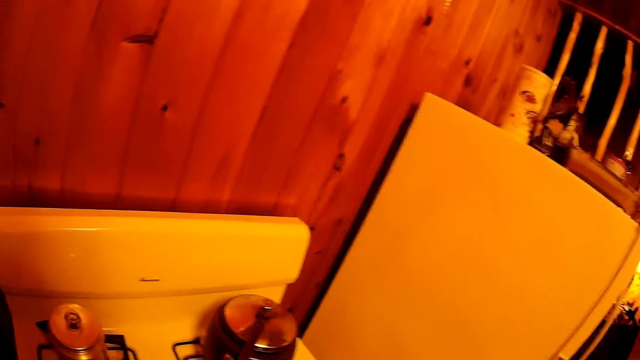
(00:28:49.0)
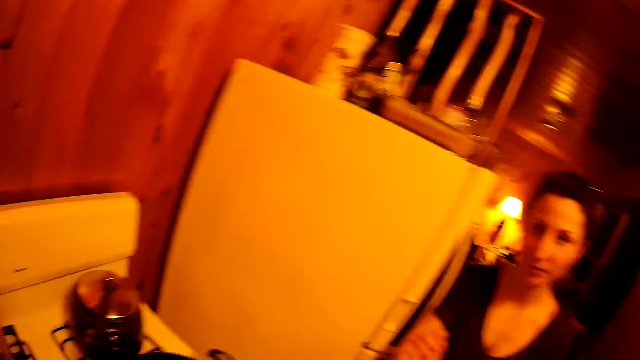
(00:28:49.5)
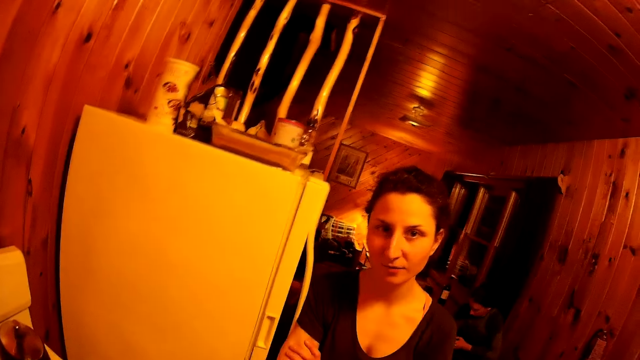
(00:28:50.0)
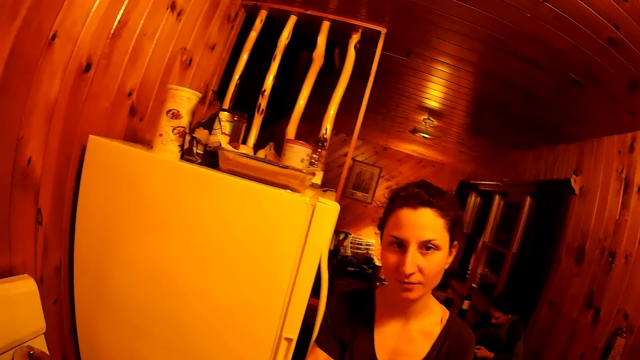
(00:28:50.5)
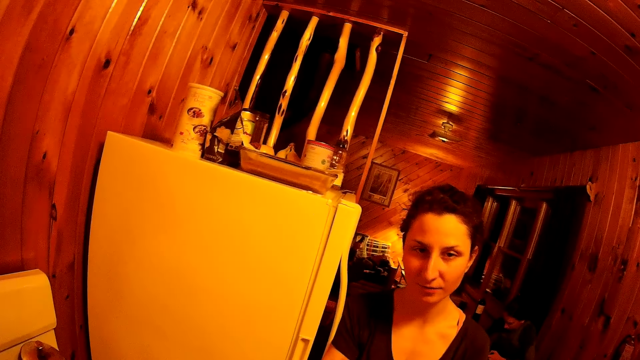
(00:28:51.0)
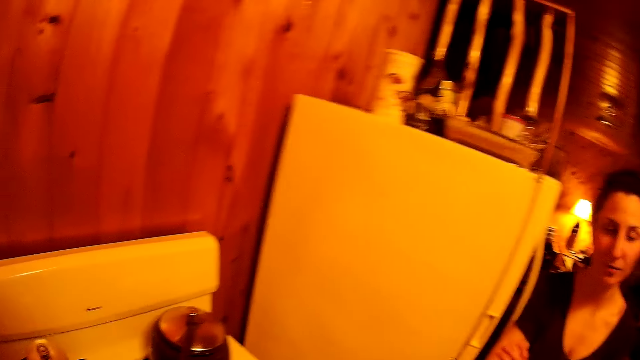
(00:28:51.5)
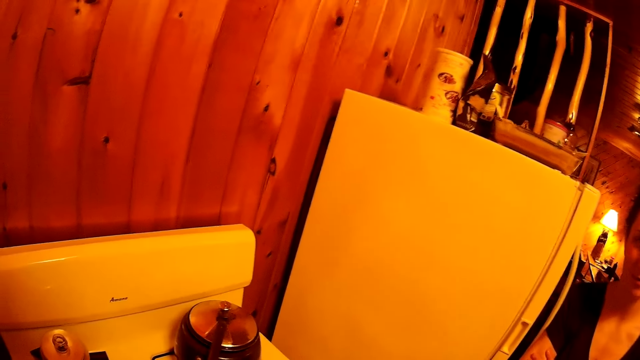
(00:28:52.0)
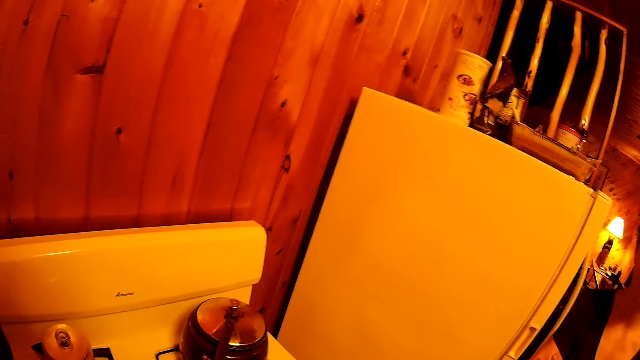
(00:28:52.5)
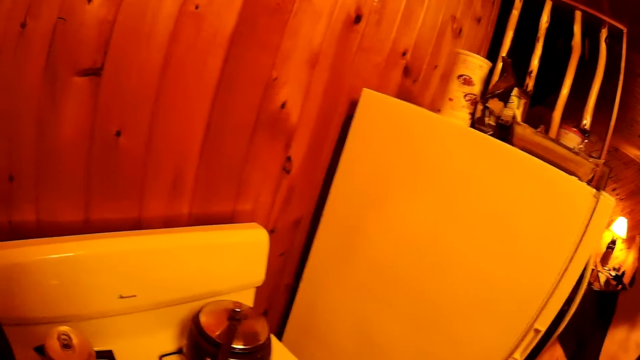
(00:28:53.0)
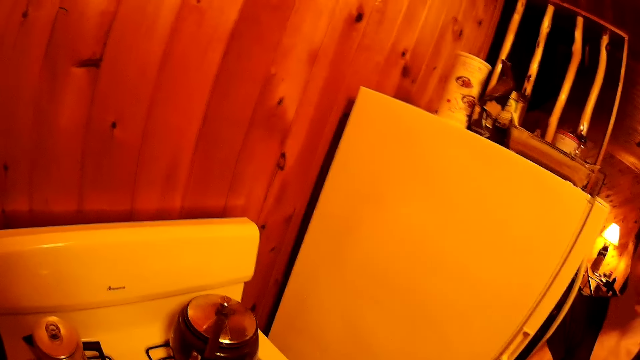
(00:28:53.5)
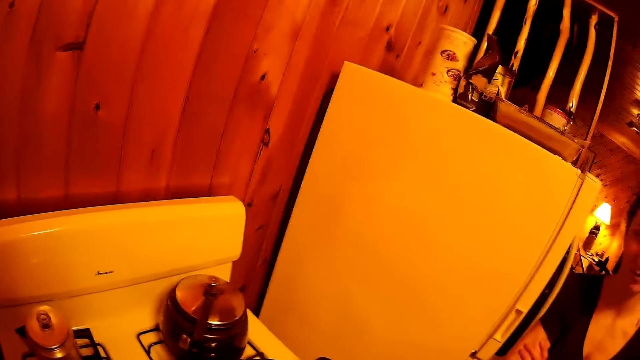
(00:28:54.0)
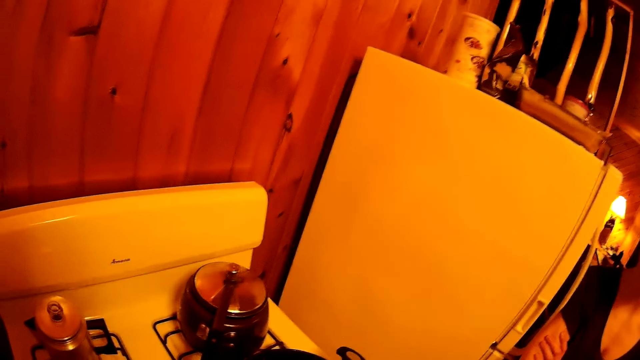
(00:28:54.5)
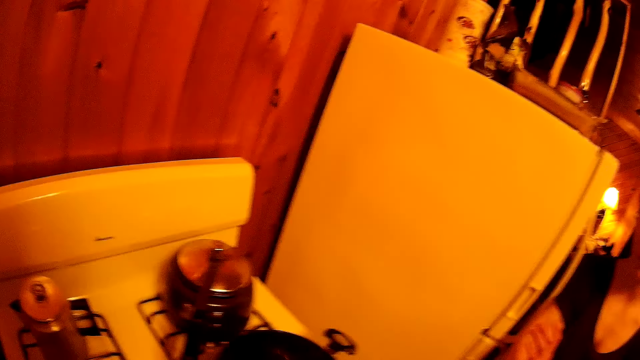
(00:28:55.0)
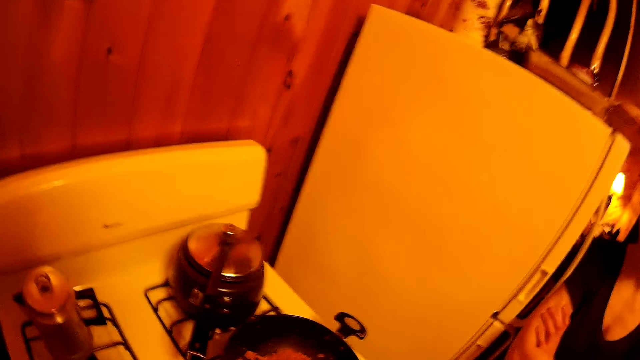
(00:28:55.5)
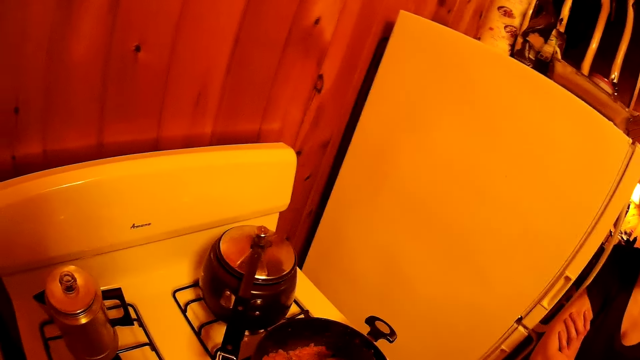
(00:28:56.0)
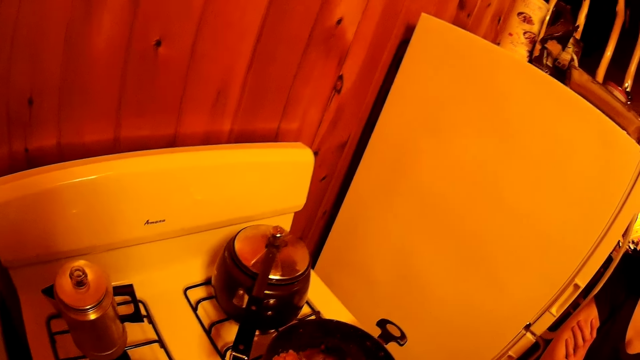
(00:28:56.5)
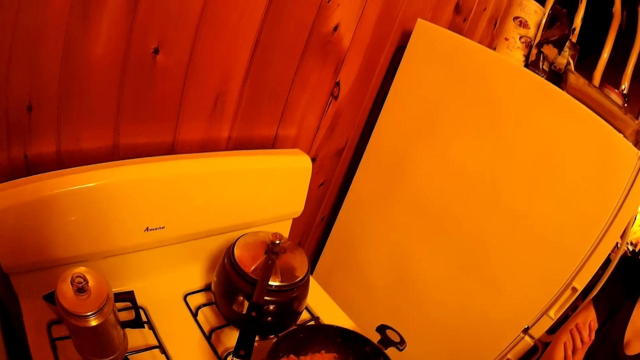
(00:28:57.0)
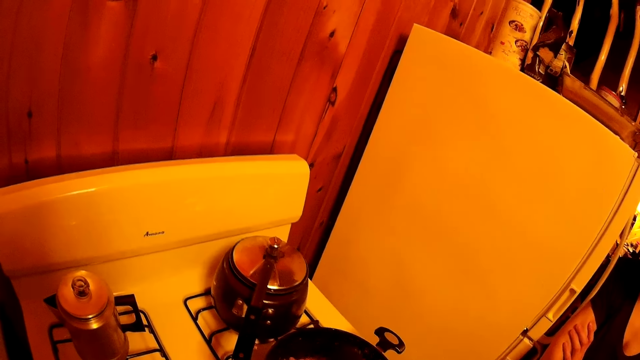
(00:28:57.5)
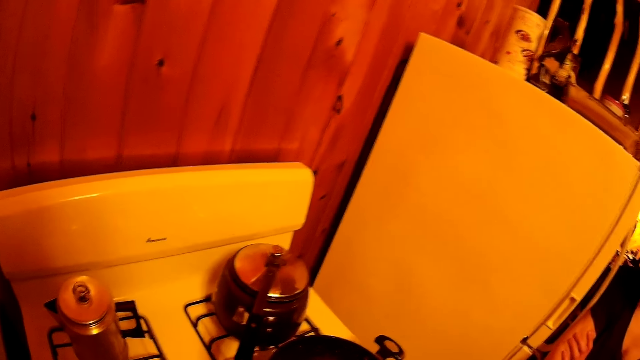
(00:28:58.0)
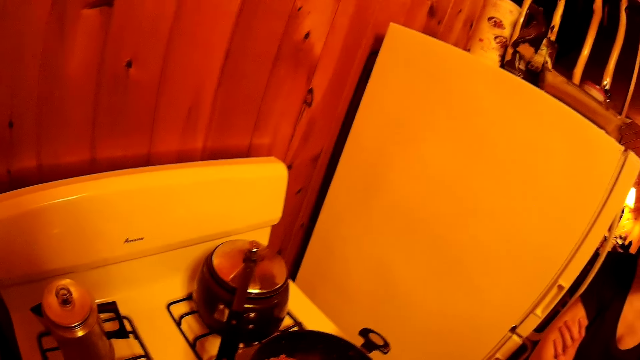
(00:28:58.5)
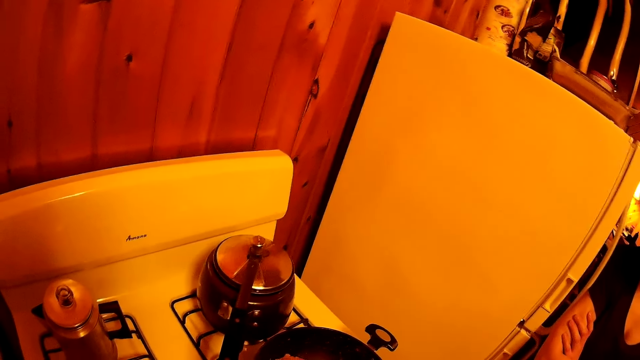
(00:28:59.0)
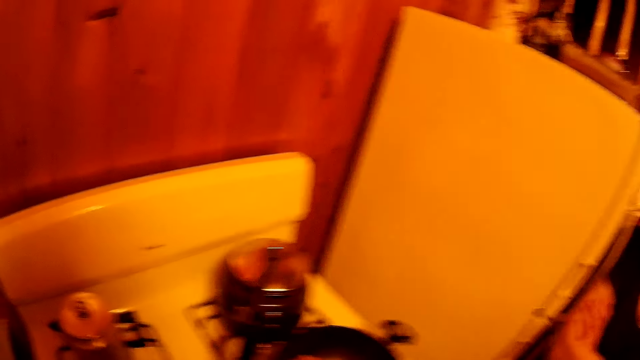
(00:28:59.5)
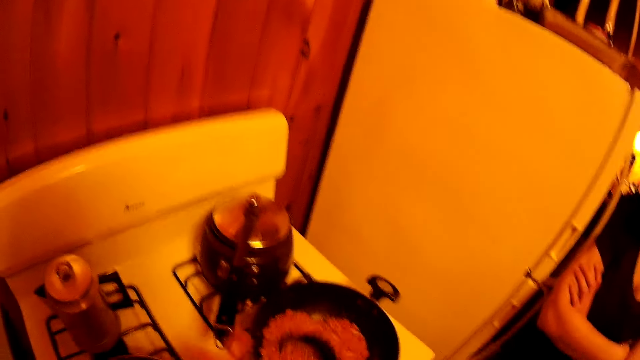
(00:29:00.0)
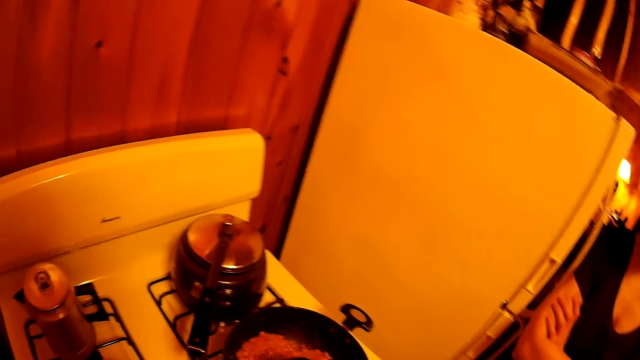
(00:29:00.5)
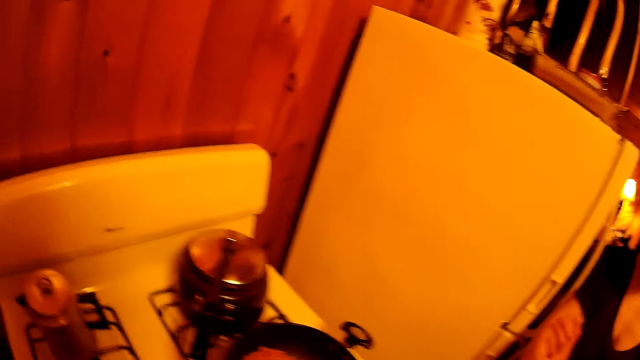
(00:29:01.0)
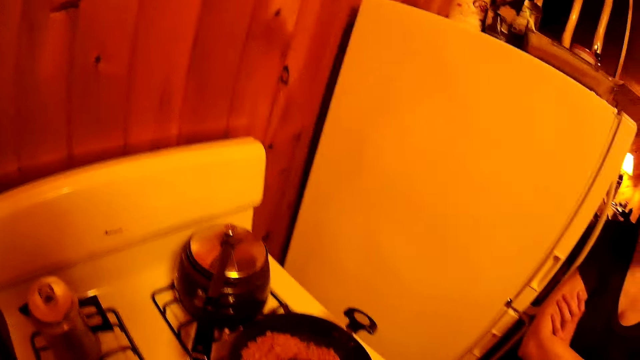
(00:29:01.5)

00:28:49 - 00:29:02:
The camera wearer stirs food.

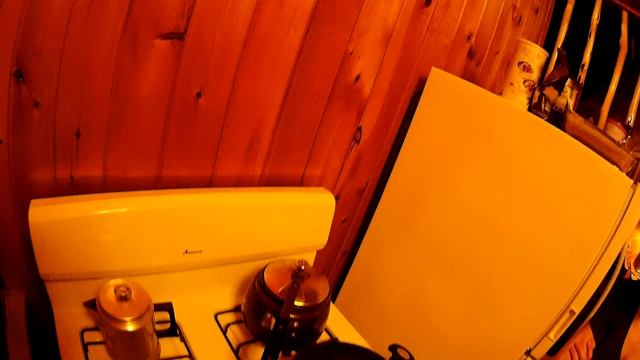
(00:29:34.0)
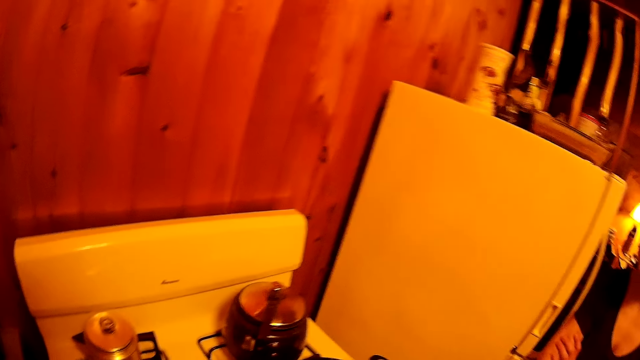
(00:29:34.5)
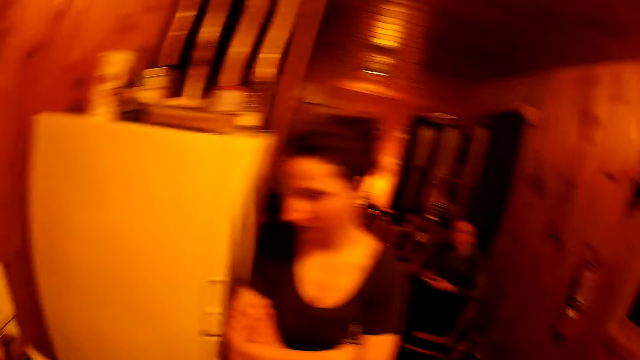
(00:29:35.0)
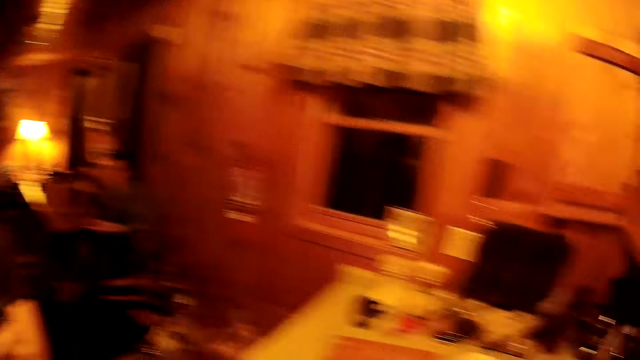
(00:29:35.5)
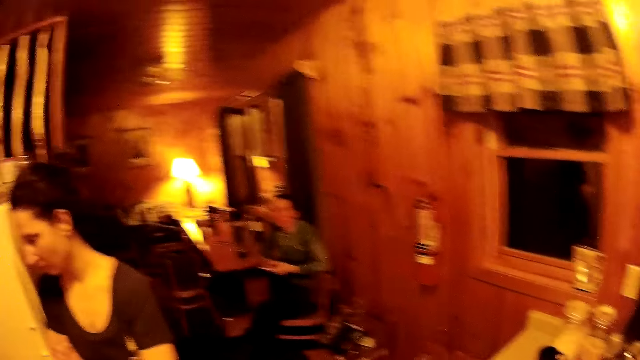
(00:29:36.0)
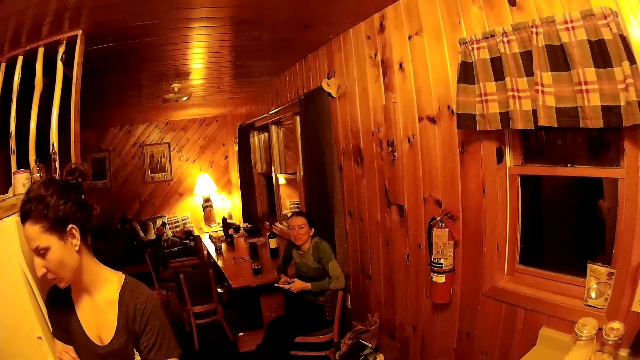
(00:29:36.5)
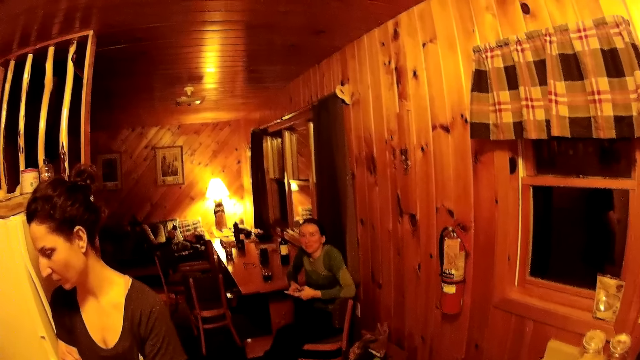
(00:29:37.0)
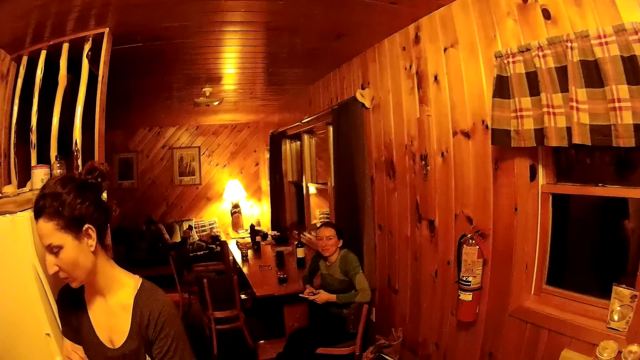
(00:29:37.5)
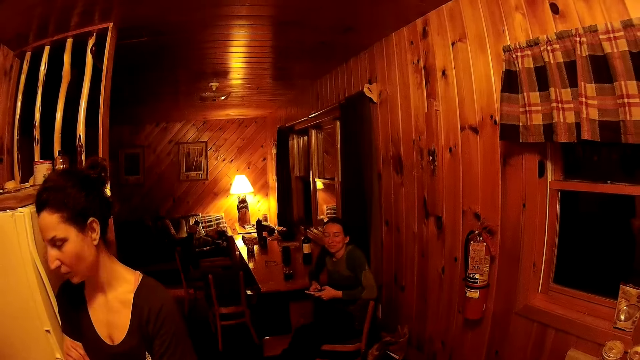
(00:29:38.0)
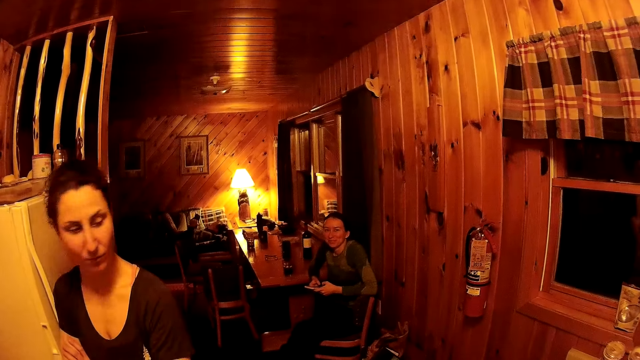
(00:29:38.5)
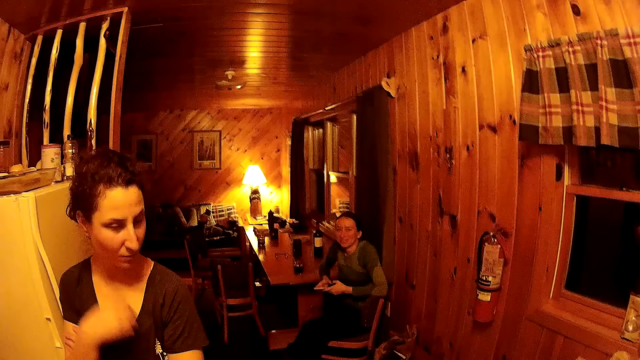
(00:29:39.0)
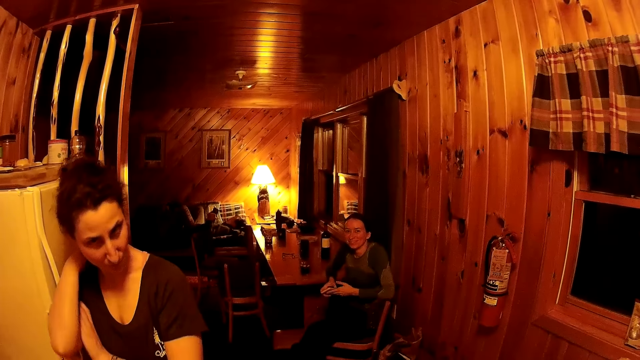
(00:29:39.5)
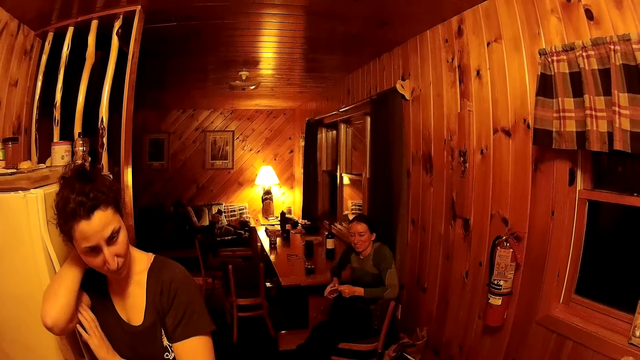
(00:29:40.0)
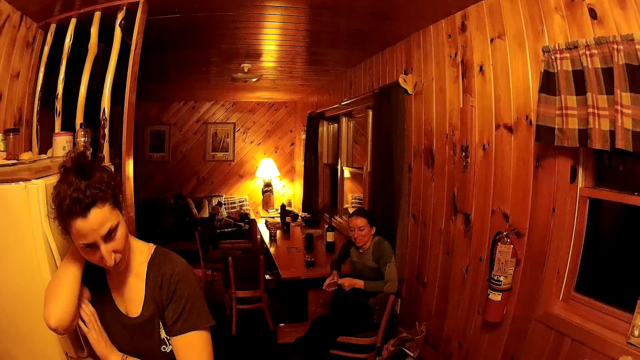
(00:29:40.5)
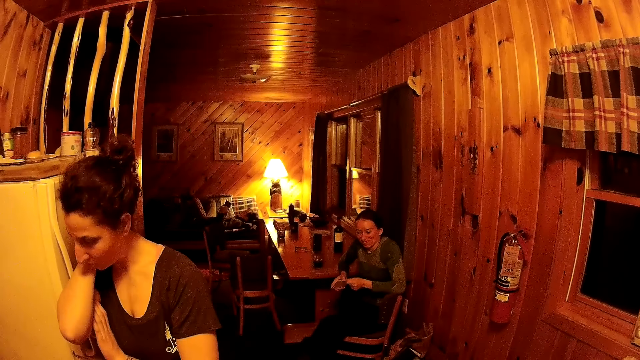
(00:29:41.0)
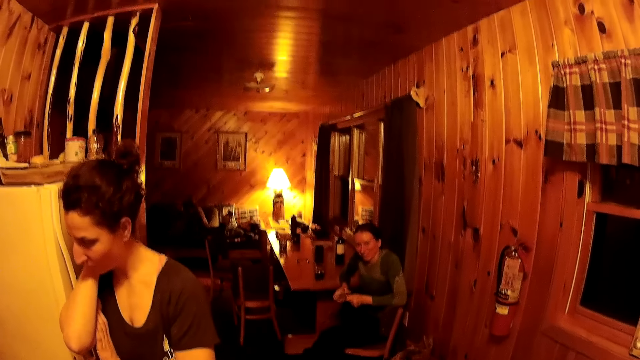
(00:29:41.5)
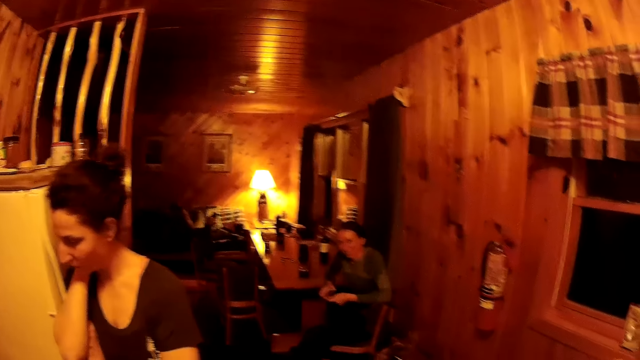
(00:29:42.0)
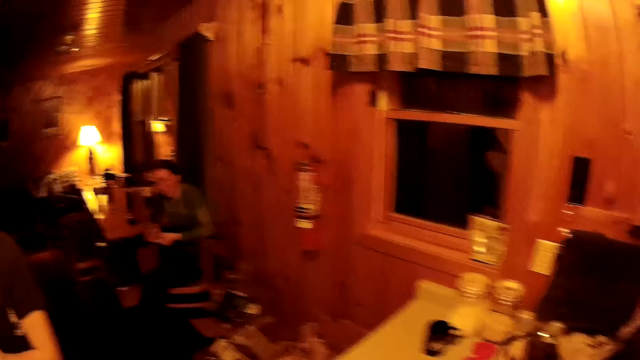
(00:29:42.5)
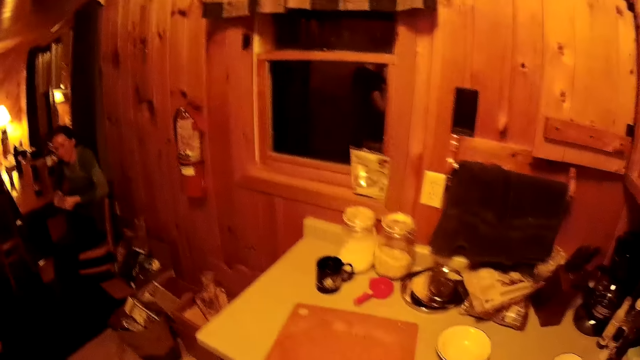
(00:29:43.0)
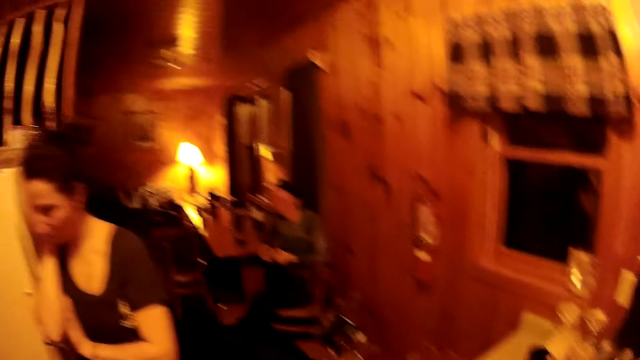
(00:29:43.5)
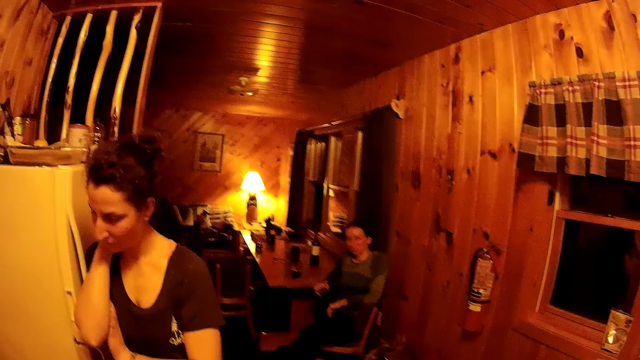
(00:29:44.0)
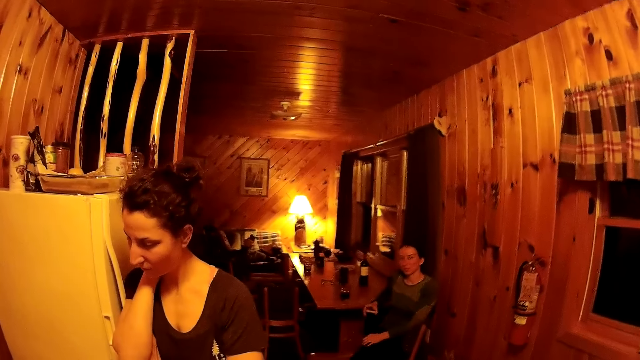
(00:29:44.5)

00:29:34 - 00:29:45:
The camera wearer turns around the room. A woman talks to the camera wearer while holding a phone. The woman makes a gesture. The camera wearer turns around the room.
